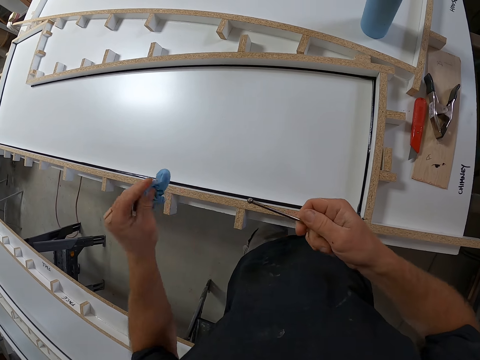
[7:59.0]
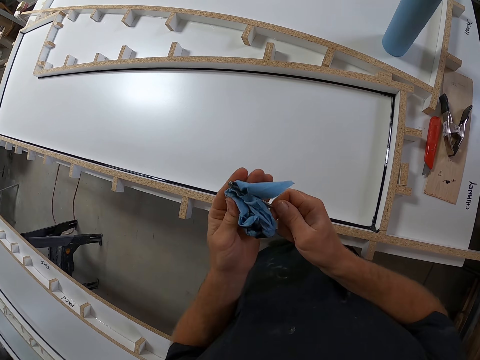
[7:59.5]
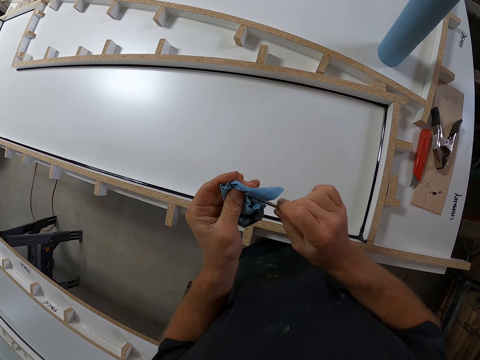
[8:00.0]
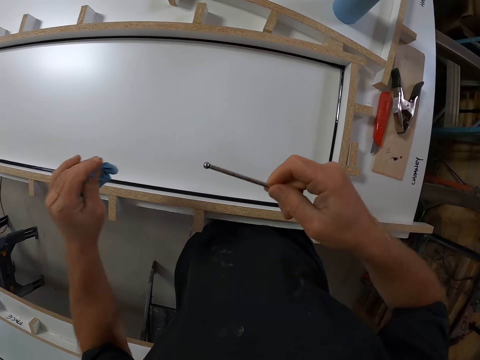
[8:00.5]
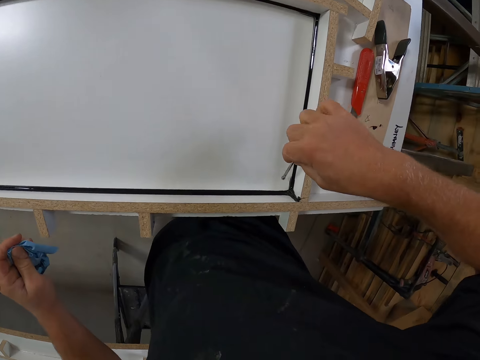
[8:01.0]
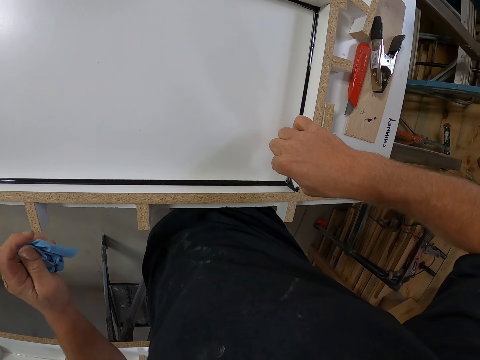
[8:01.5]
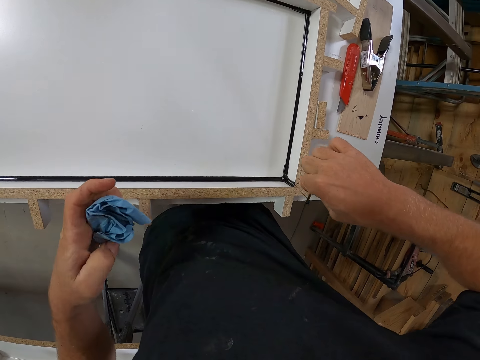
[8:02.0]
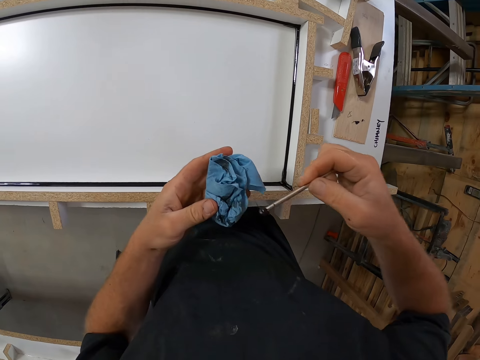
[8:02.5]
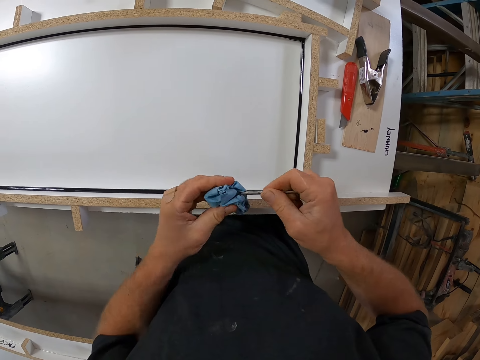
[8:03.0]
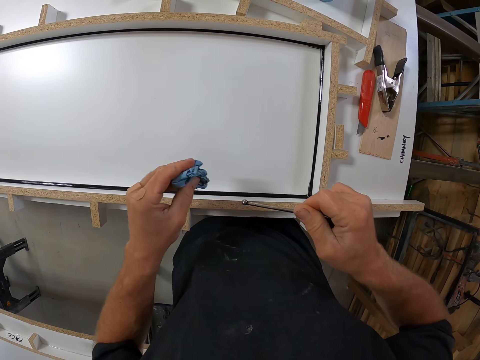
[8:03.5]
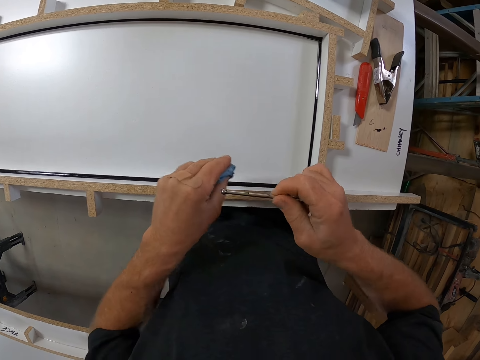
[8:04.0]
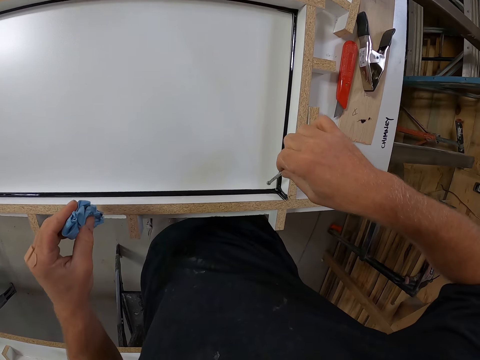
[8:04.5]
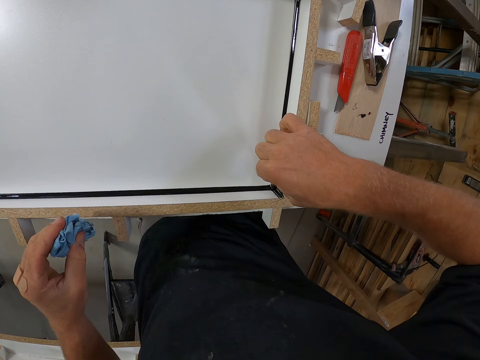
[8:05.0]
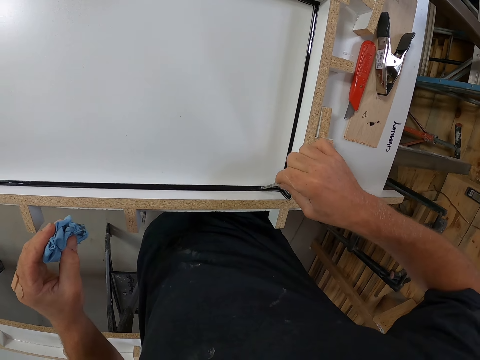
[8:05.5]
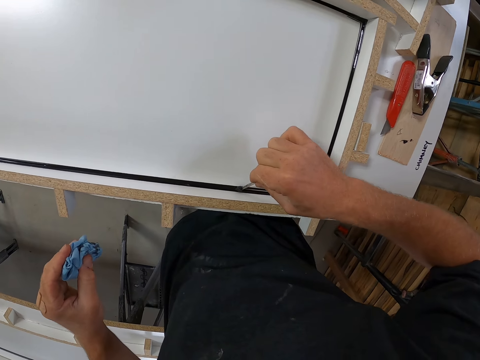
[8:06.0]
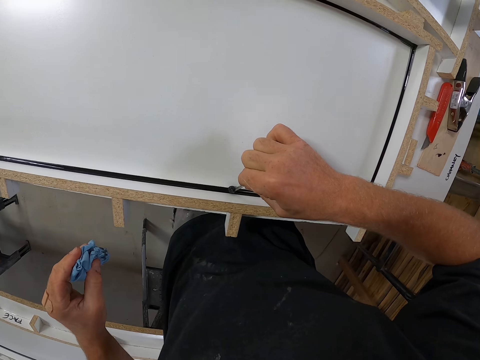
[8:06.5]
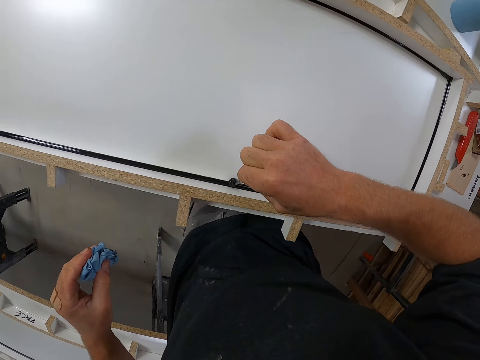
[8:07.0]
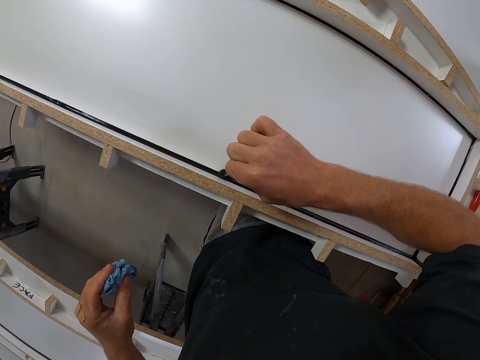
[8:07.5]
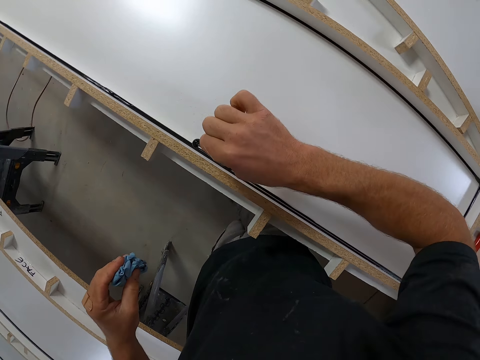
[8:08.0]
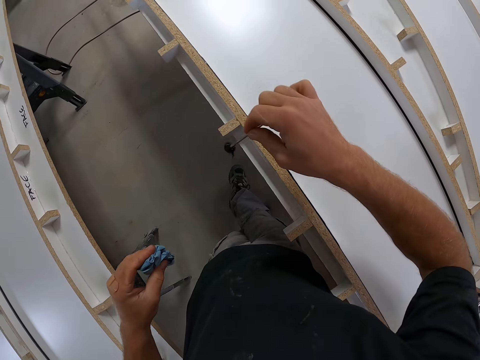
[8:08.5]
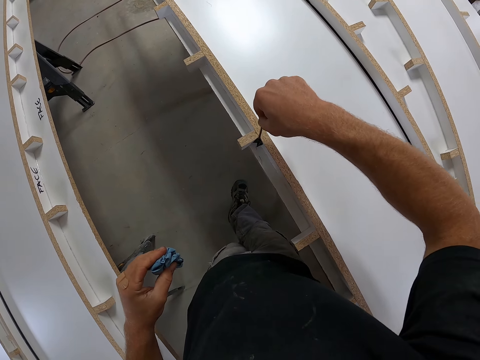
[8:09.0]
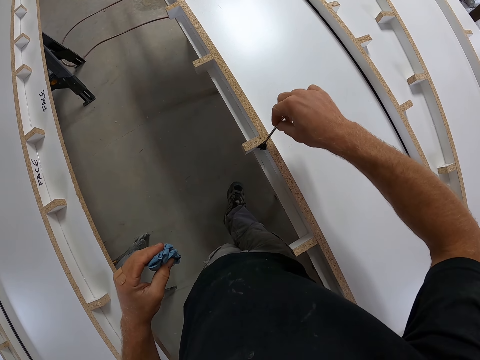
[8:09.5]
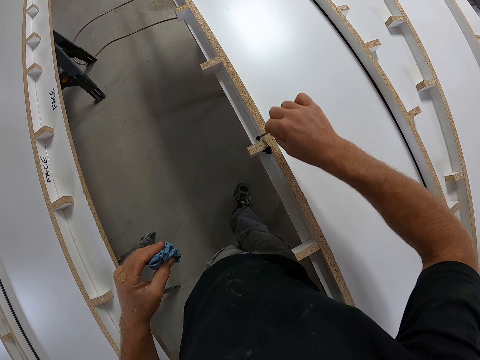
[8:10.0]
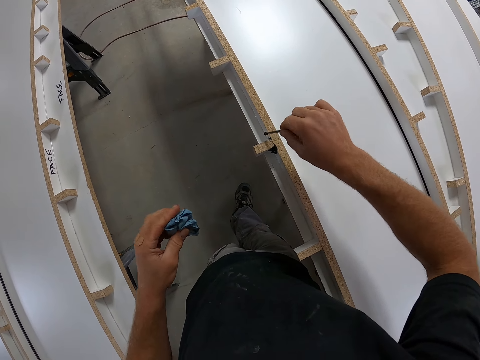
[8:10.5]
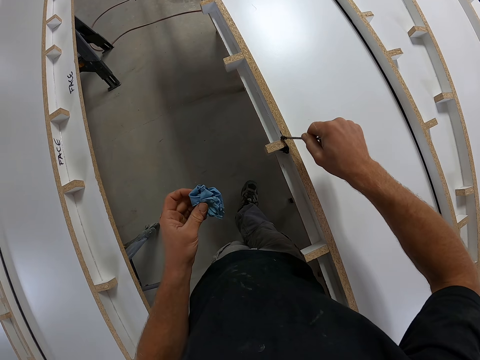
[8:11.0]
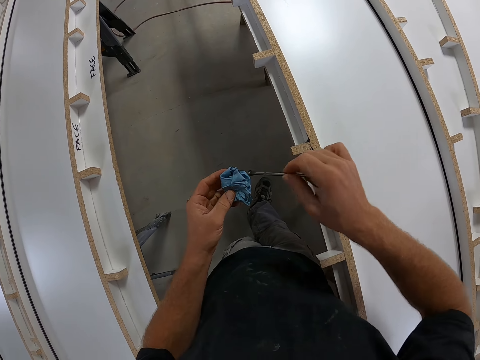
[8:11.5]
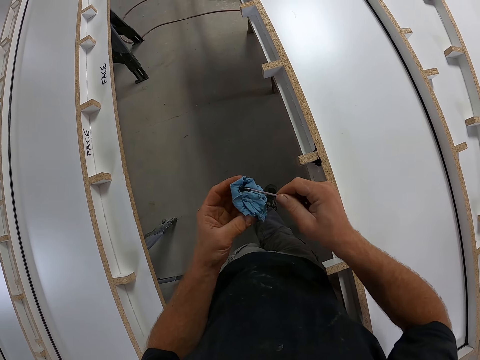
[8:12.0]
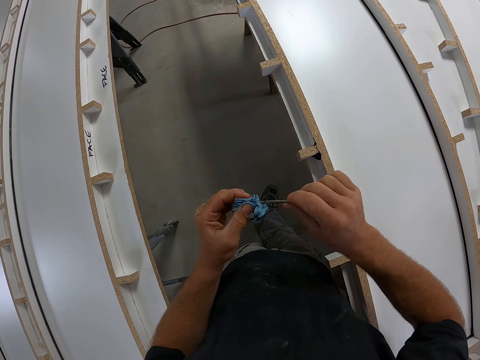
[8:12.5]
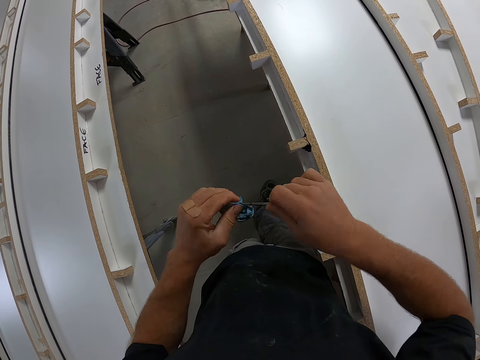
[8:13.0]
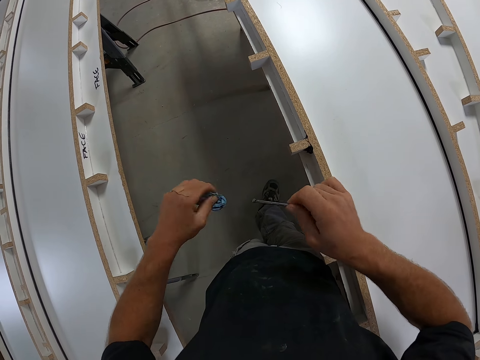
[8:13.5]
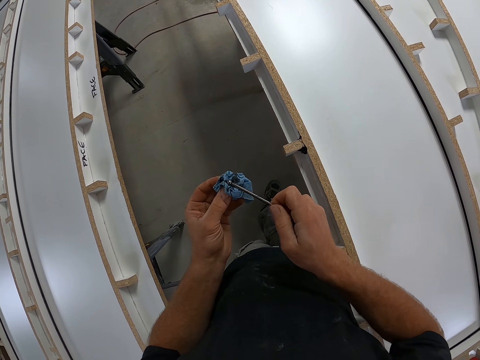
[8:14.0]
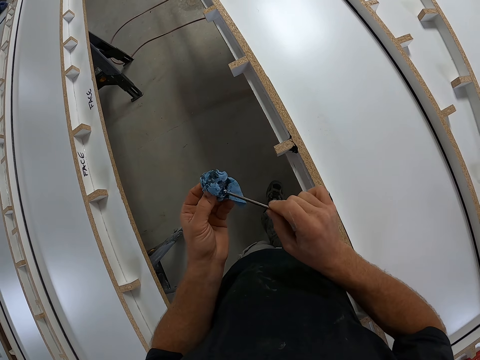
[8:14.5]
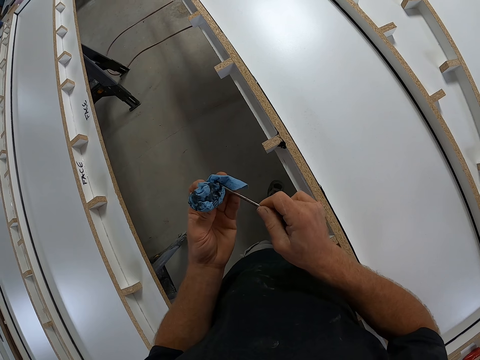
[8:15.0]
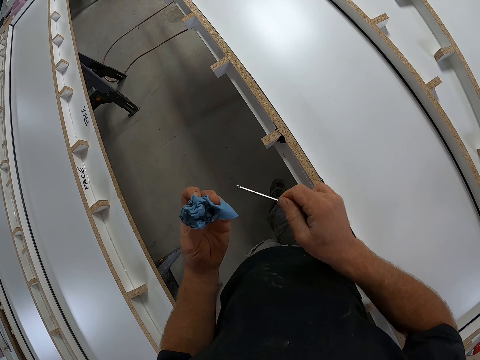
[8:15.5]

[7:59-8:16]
The camera wearer packs some excess sealant in the edge of the table with the small iron. They clean the small iron on the paper towel. They pack some excess sealant in the edge of the table with the small iron. They clean the small iron on the edge of the table. They paint the glue on the wood on the table. They clean the small iron on the paper towel.

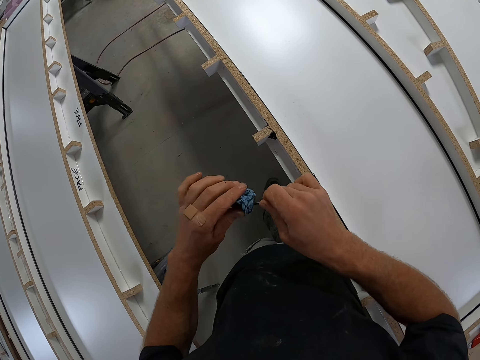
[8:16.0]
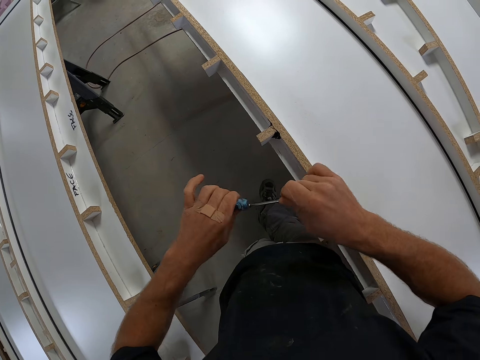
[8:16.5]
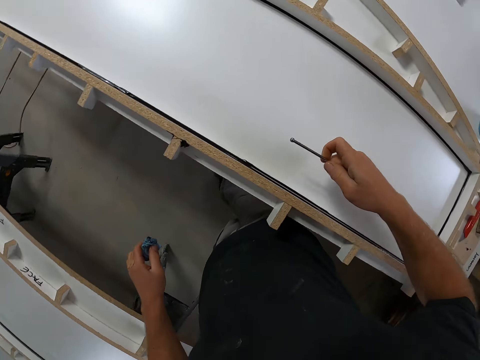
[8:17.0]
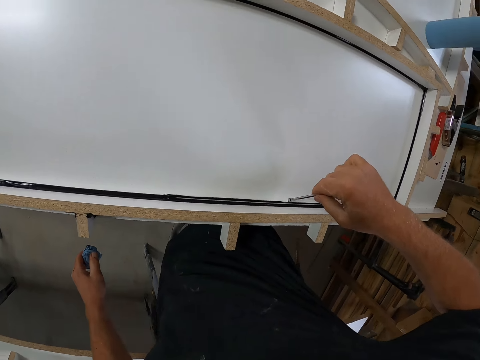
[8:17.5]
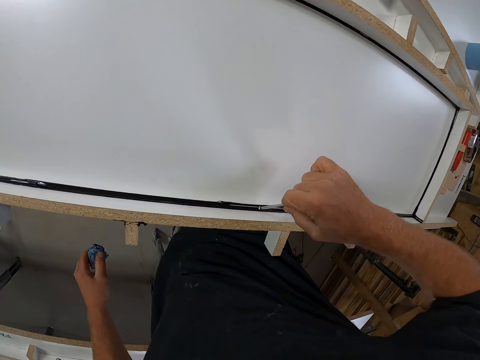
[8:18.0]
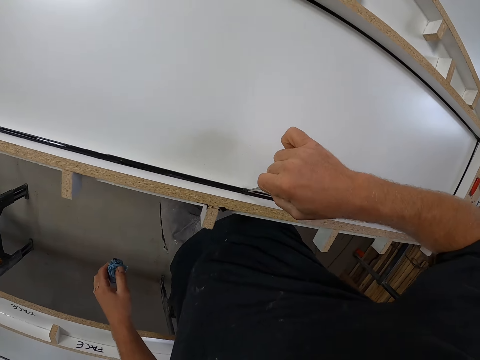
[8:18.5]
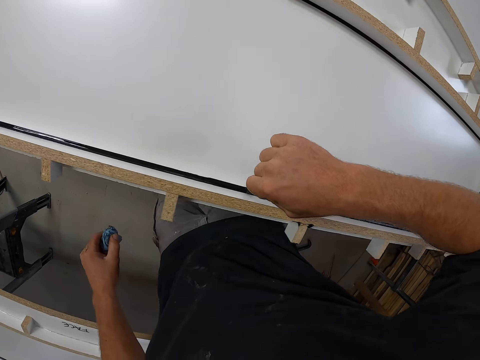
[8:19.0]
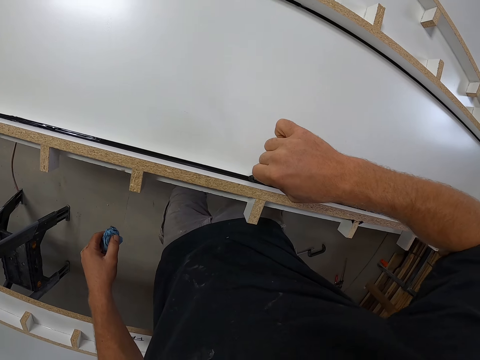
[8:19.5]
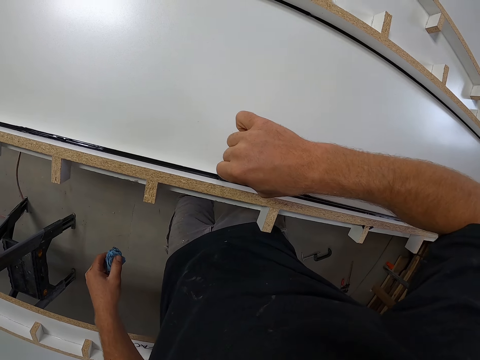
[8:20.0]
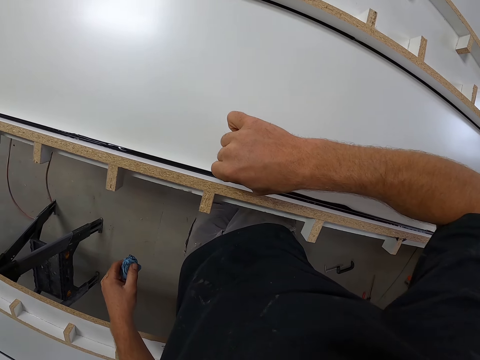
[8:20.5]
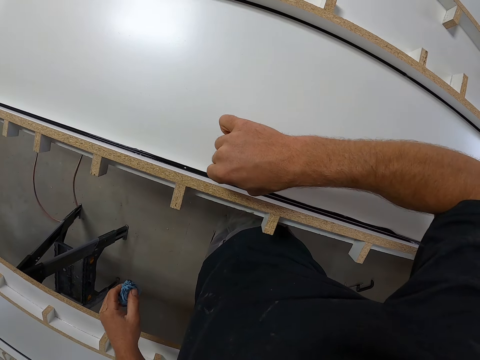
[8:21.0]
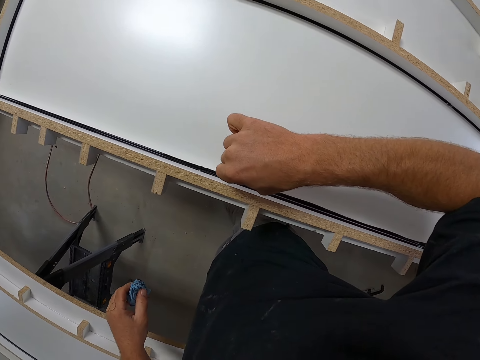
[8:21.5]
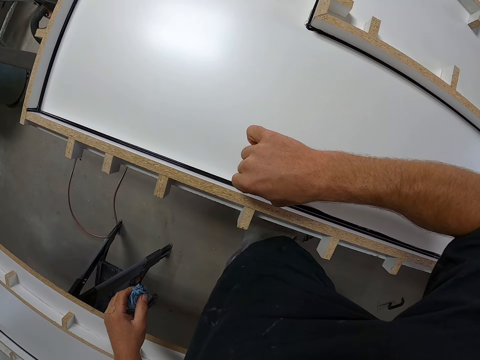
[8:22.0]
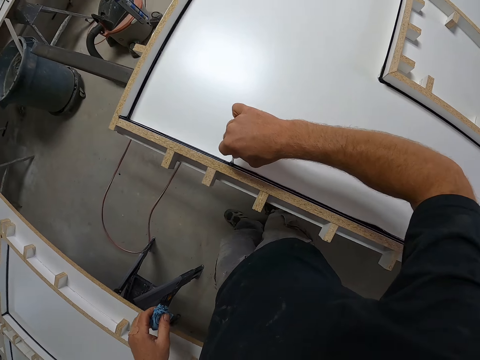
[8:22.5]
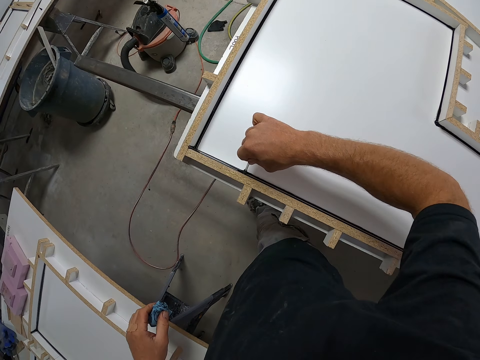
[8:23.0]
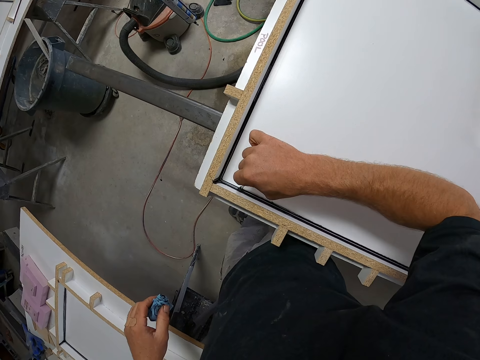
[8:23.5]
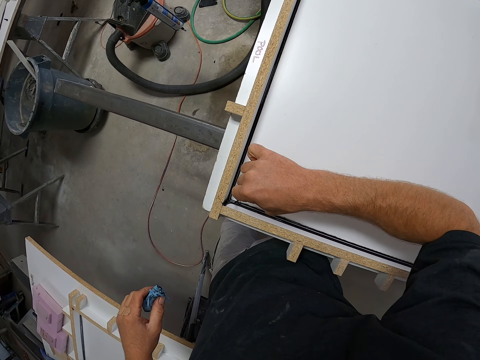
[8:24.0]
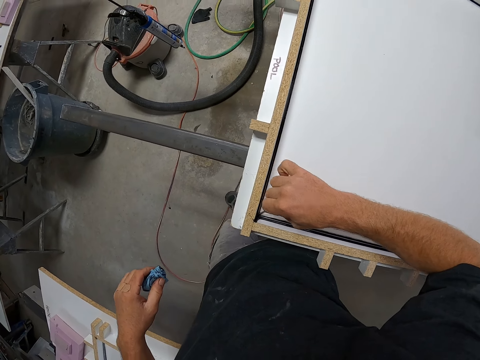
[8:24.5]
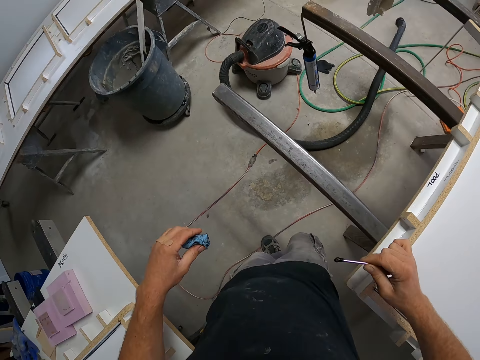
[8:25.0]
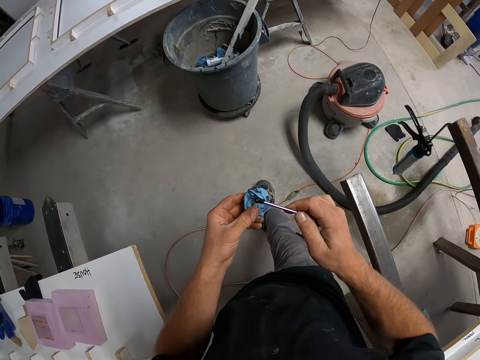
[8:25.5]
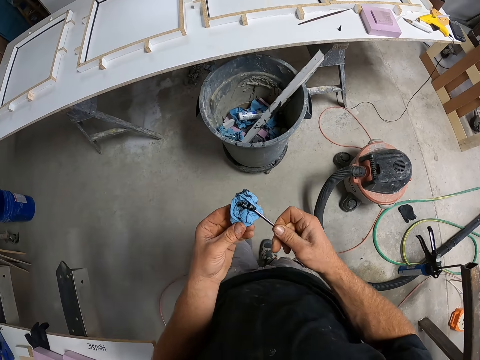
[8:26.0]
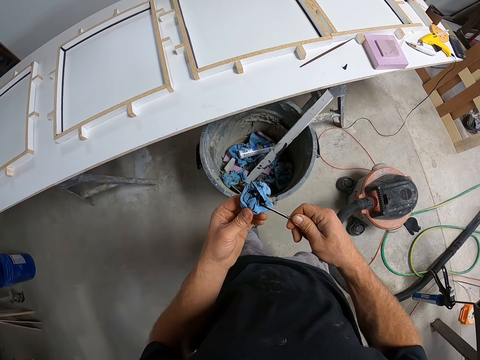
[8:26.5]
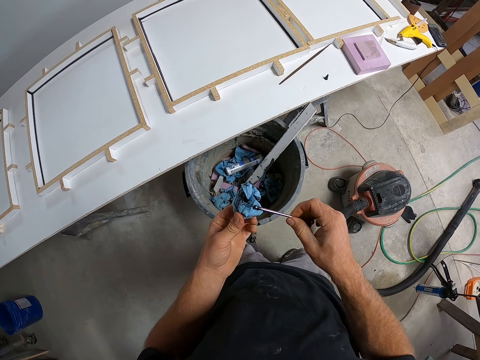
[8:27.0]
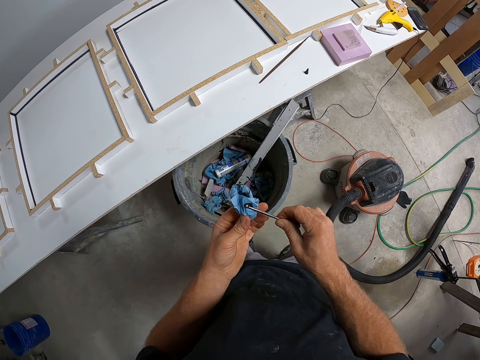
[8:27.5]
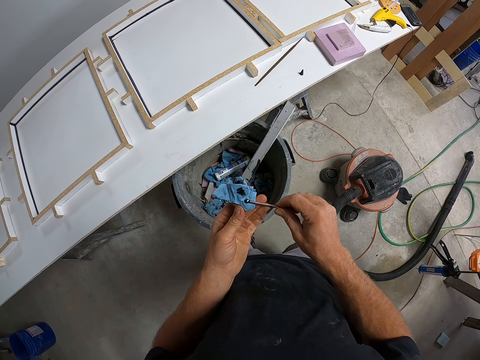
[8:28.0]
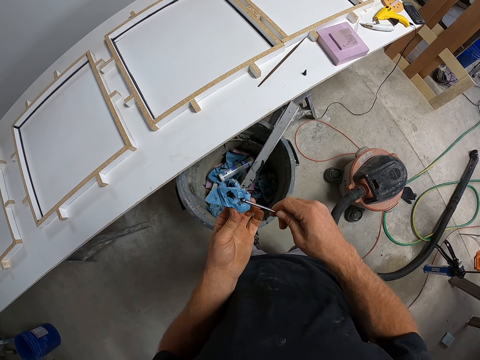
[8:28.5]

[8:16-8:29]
The camera wearer packs some excess sealant in the edge of the table with the small iron. They clean the small iron on the paper towel. They walk on the floor.
